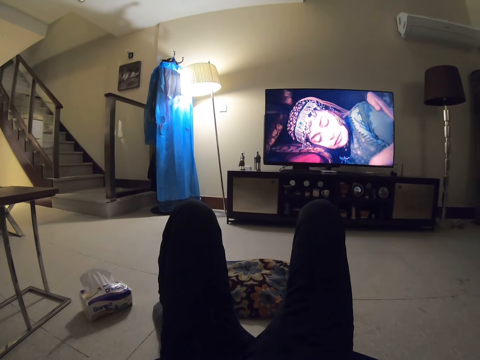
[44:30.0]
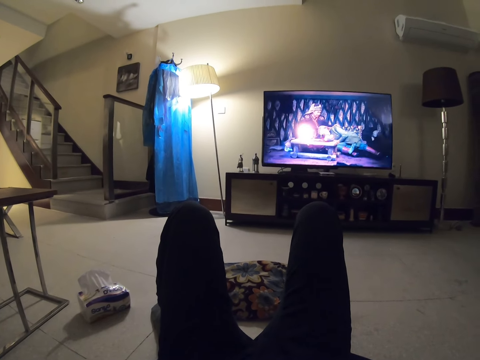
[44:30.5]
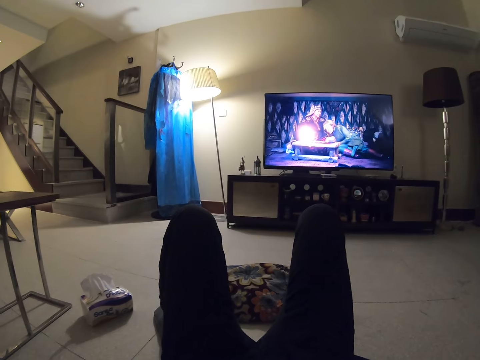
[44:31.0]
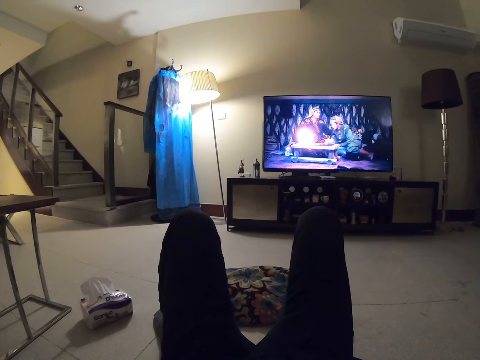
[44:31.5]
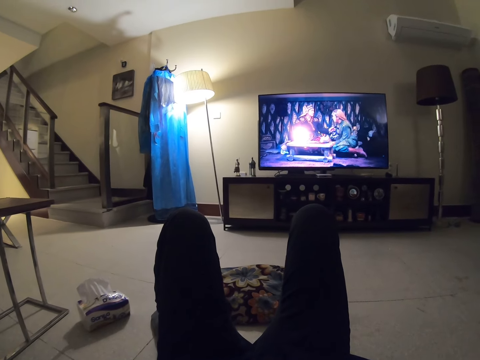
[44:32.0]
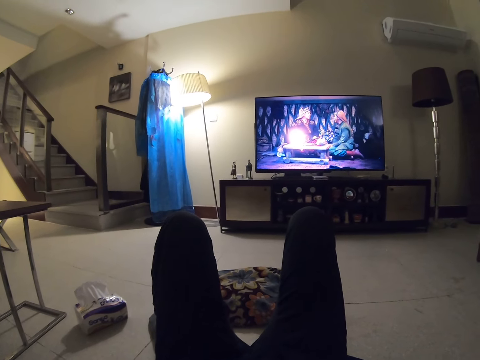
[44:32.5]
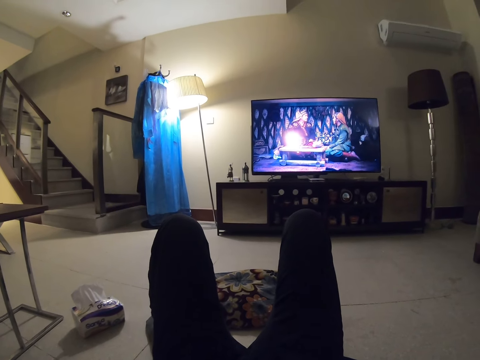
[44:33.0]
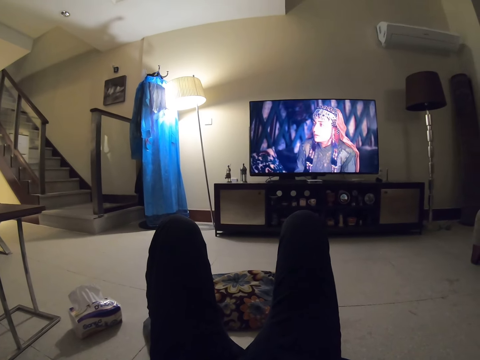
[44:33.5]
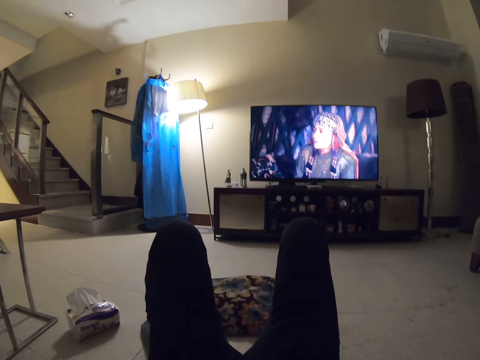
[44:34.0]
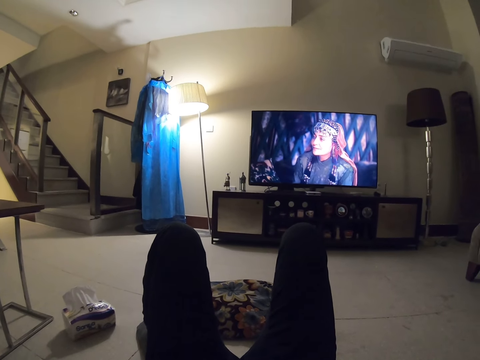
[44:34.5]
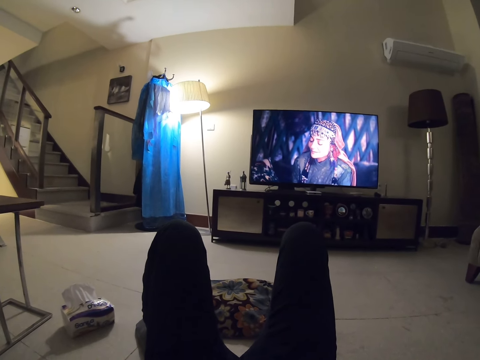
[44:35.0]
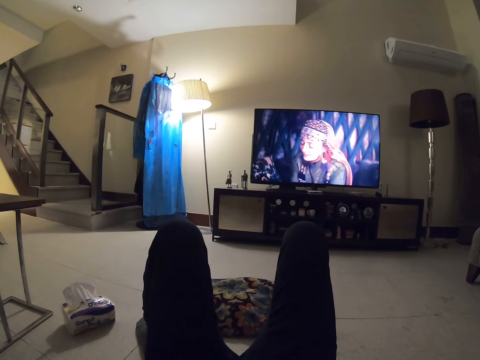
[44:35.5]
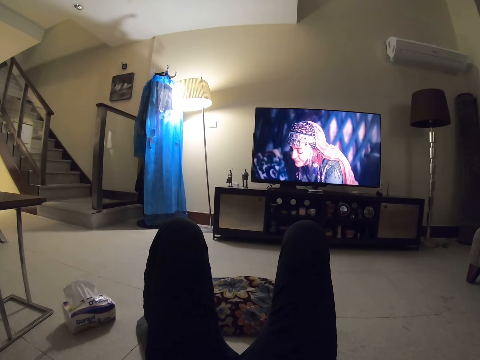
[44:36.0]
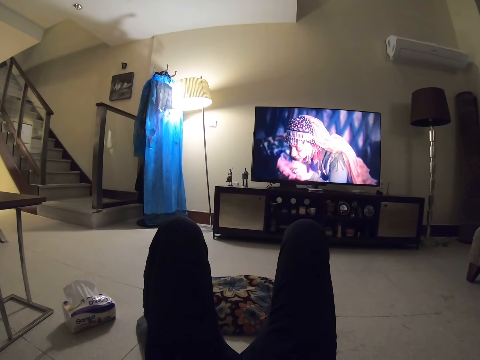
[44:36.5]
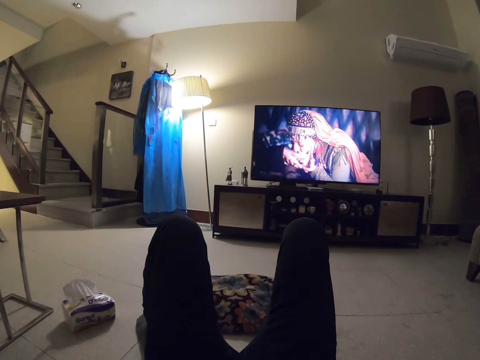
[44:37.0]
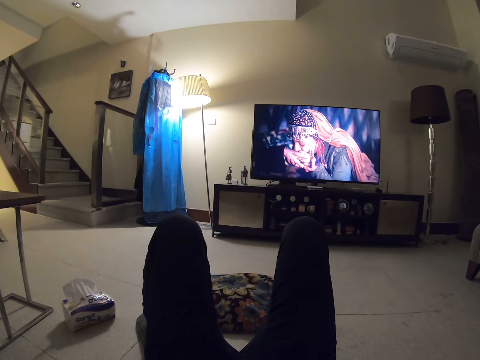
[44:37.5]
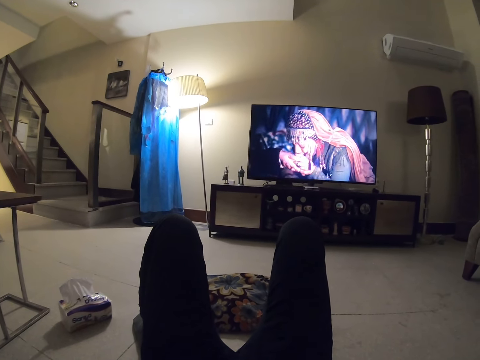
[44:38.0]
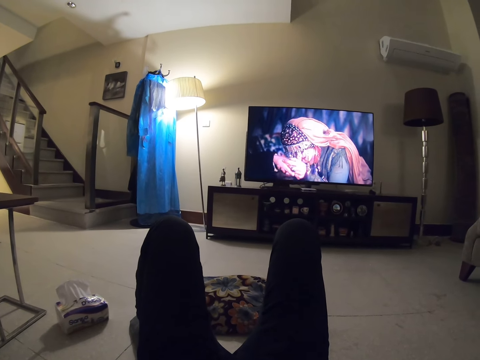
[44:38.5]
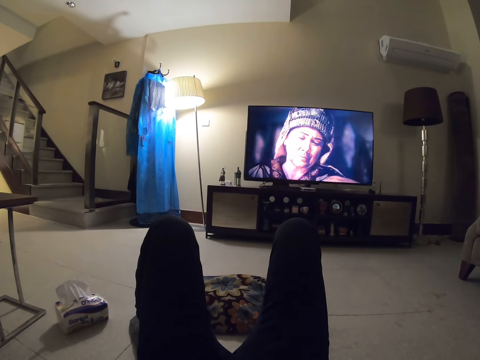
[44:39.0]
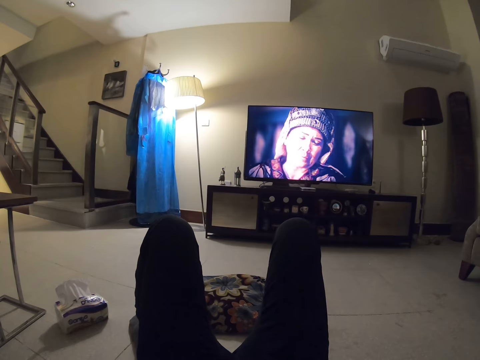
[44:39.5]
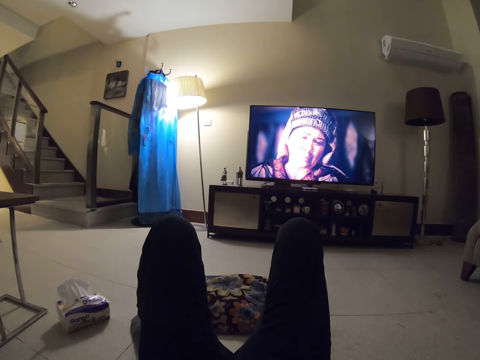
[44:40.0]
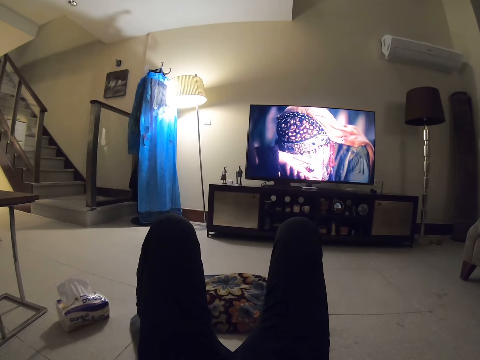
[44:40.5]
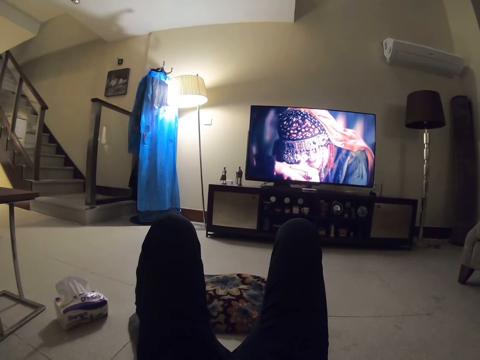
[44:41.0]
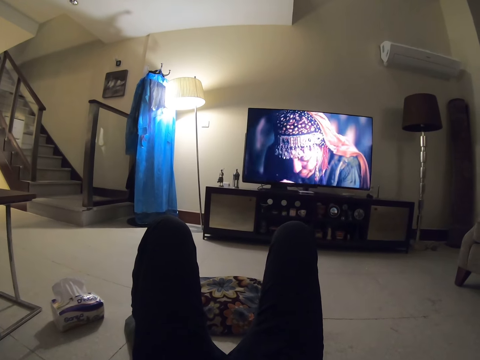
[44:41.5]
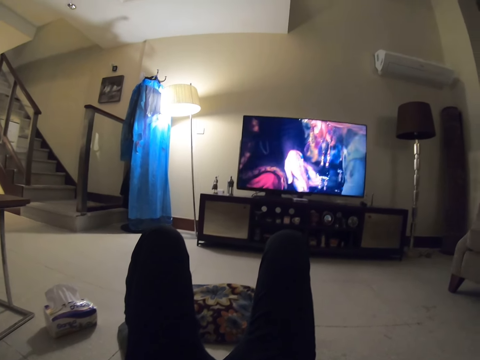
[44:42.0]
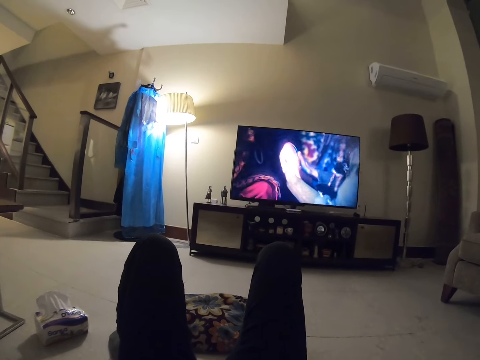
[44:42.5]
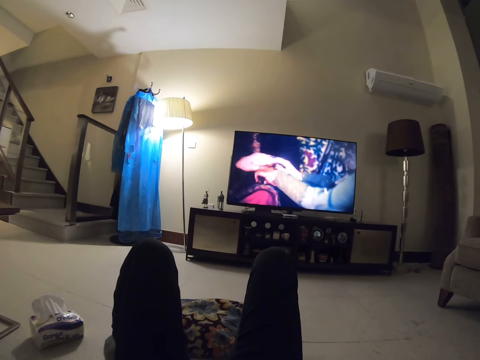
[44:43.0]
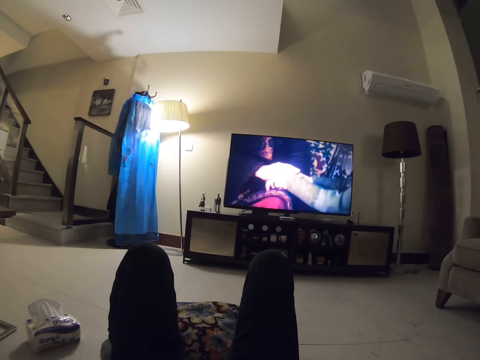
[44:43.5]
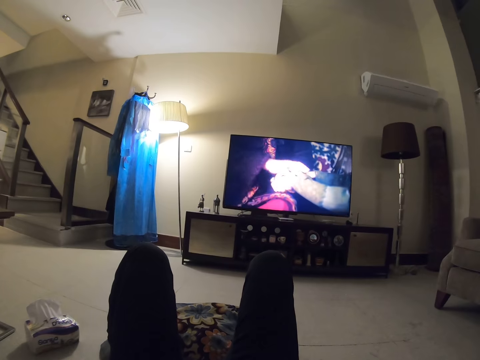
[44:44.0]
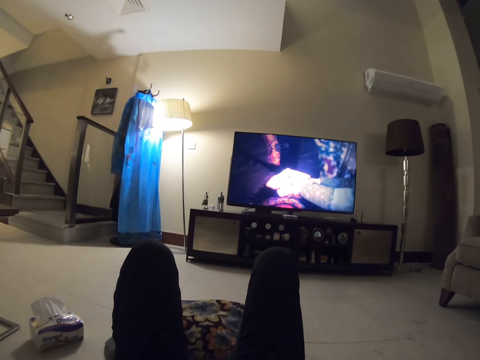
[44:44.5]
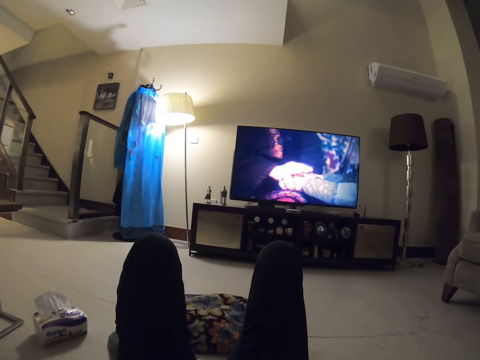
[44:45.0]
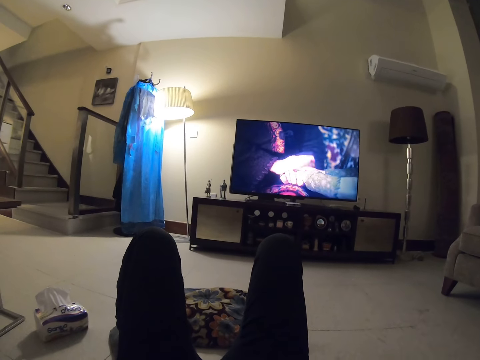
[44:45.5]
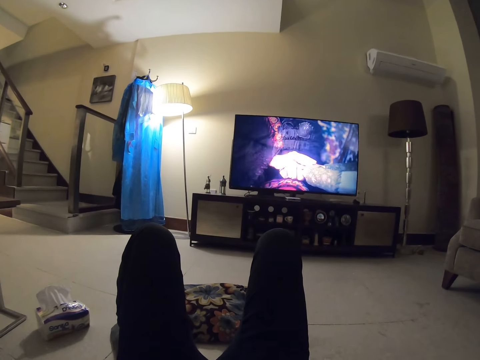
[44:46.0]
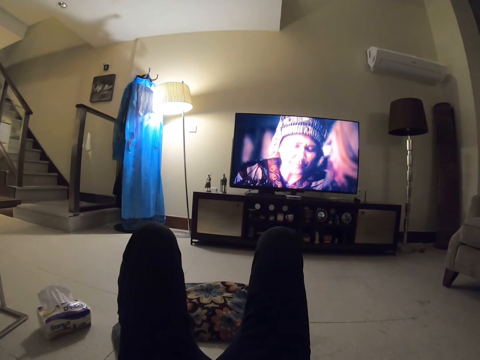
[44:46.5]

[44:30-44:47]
The camera wearer looks around a room.

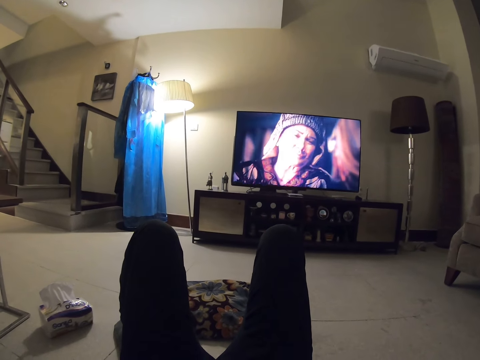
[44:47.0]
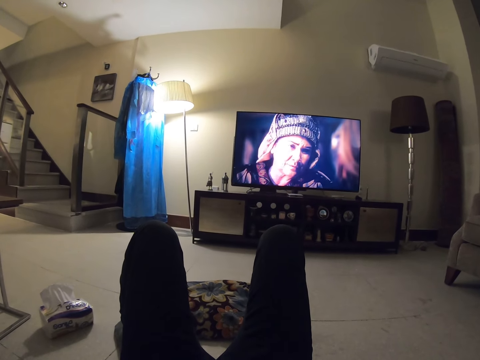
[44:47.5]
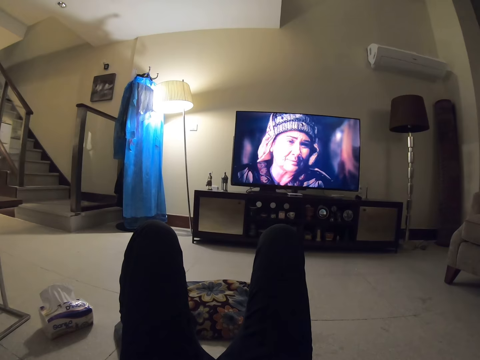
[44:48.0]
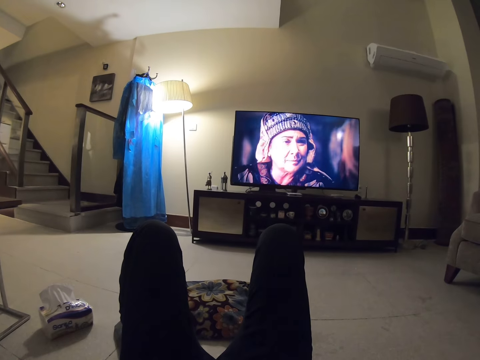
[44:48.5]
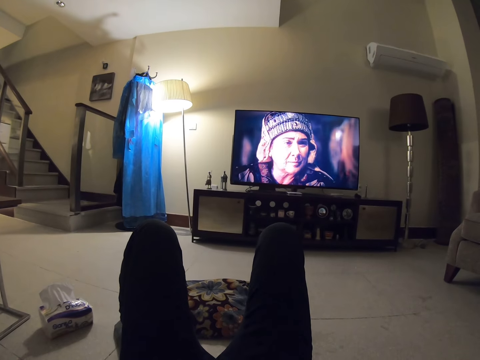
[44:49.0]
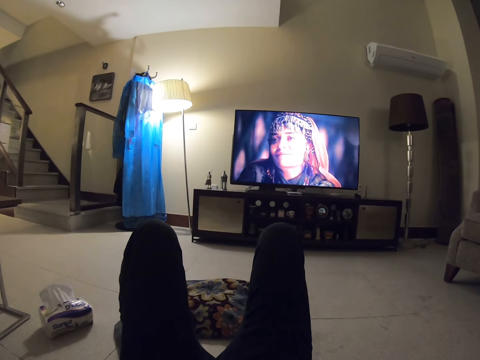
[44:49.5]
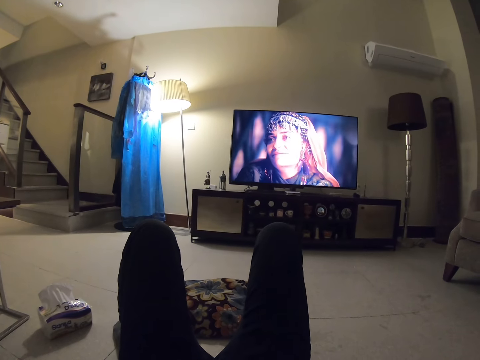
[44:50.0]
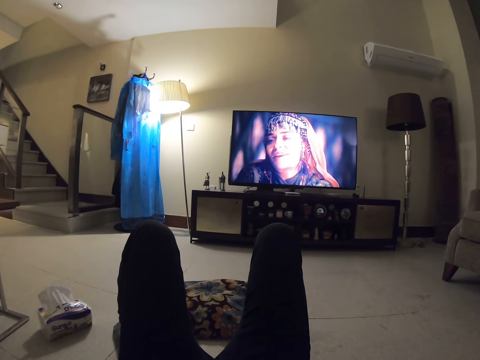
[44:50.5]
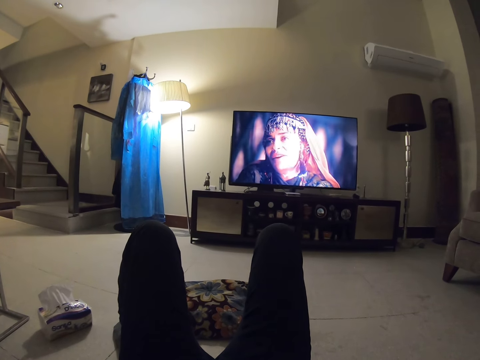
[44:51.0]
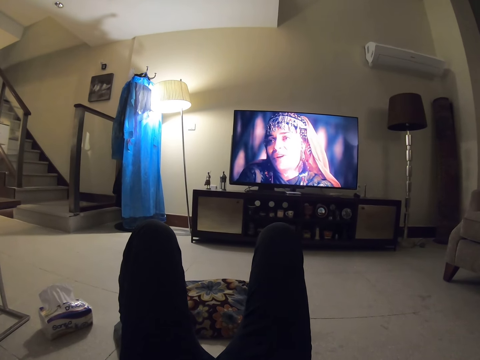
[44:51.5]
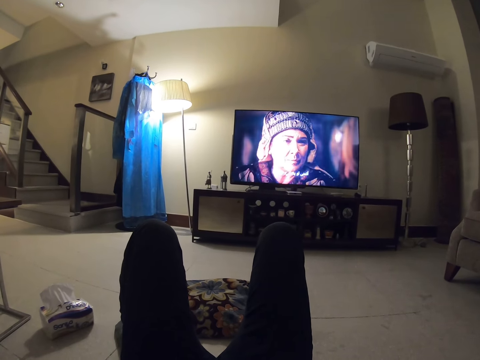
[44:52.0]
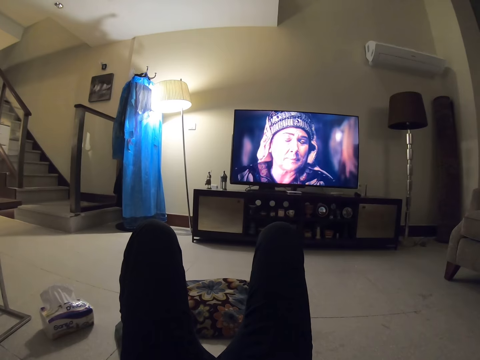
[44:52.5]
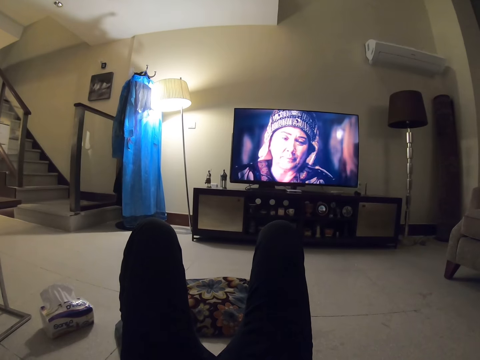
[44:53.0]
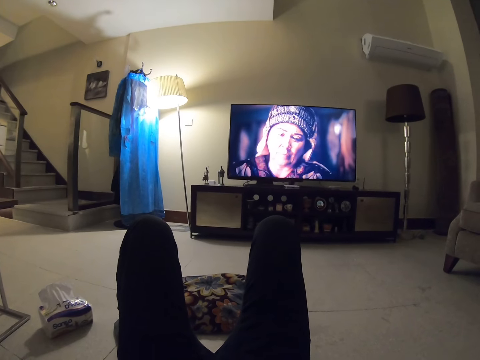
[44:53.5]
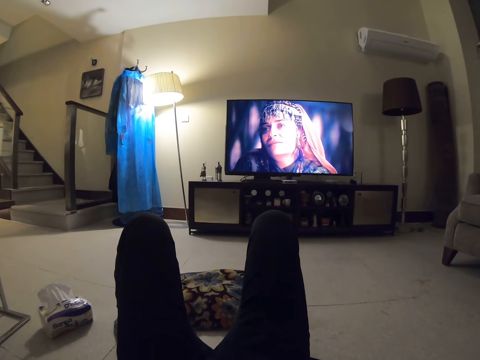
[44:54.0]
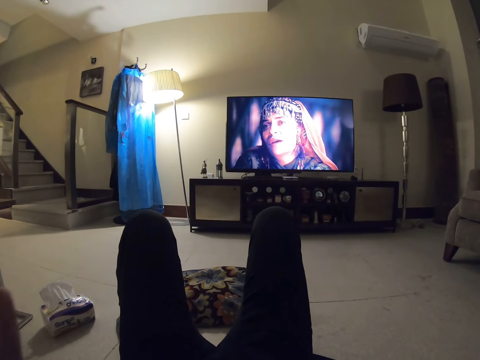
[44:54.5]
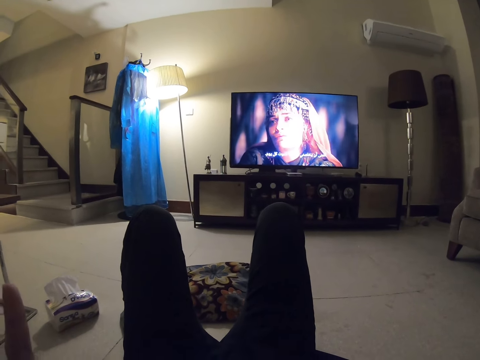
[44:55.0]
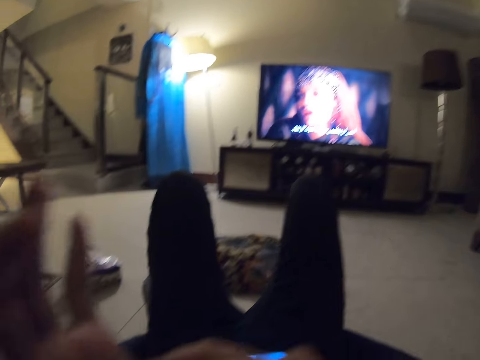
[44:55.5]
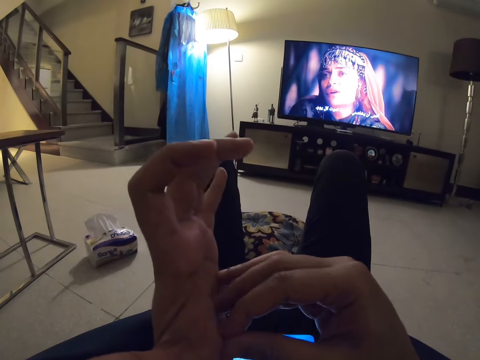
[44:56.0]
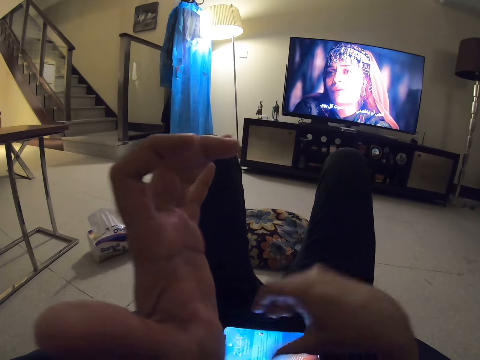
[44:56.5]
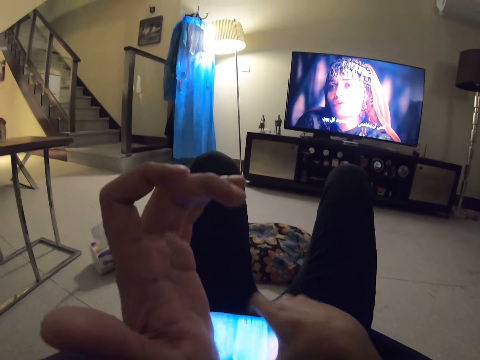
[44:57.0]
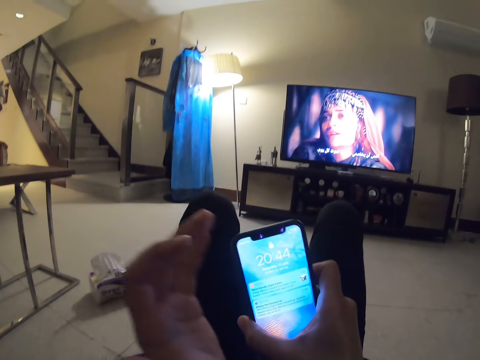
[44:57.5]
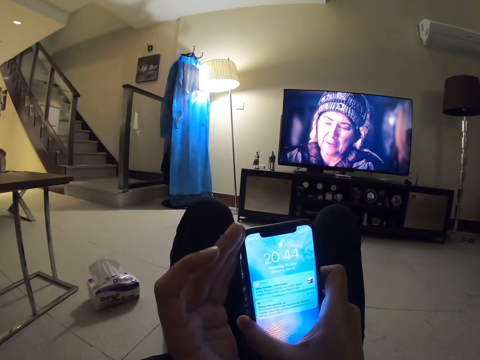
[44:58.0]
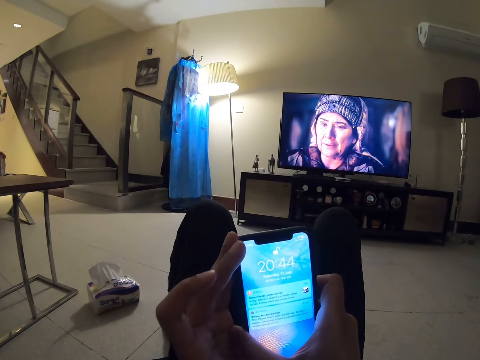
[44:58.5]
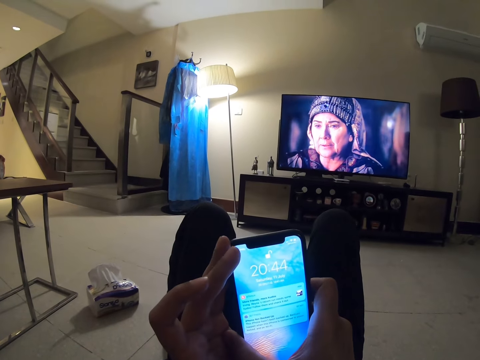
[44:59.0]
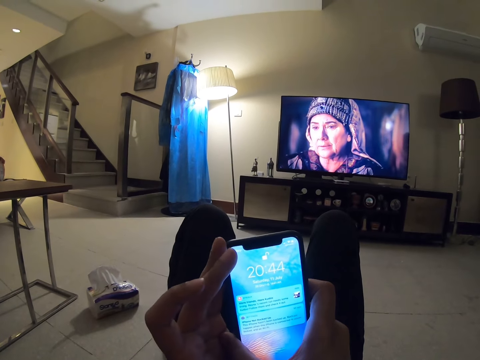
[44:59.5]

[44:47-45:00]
The camera wearer moves his hand. He picks up the phone.
